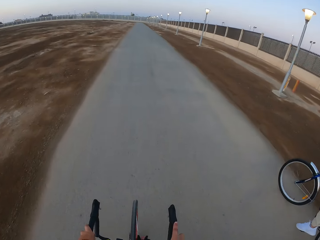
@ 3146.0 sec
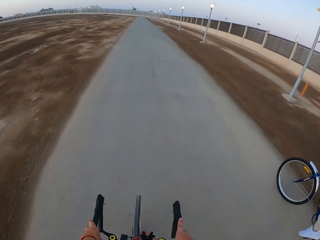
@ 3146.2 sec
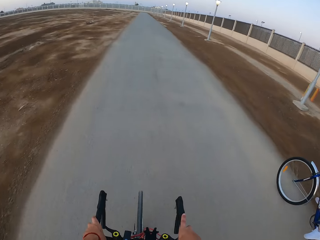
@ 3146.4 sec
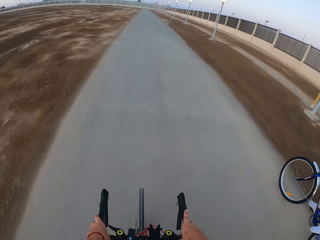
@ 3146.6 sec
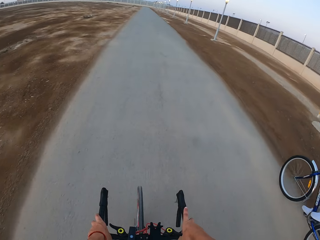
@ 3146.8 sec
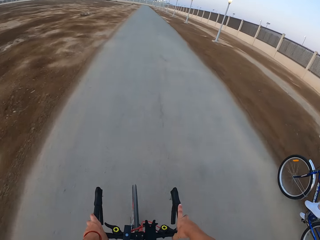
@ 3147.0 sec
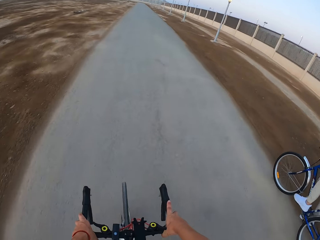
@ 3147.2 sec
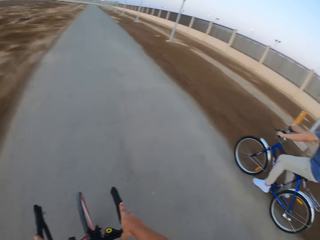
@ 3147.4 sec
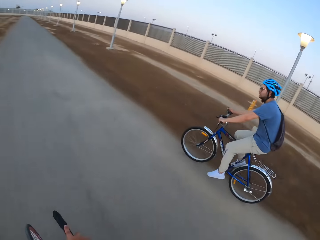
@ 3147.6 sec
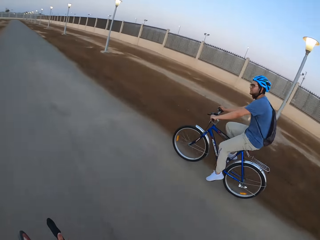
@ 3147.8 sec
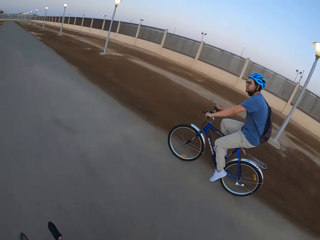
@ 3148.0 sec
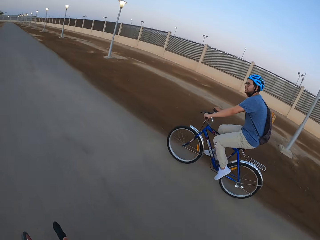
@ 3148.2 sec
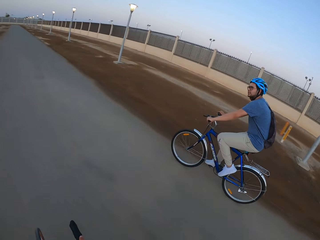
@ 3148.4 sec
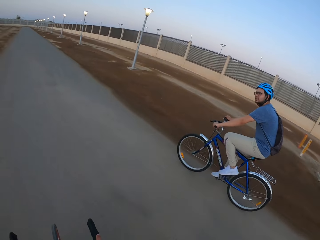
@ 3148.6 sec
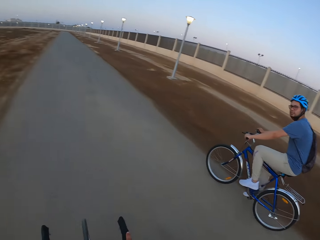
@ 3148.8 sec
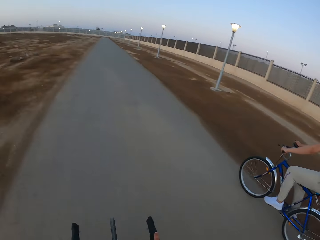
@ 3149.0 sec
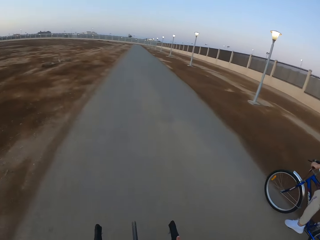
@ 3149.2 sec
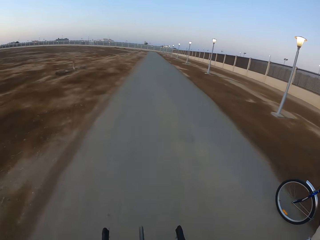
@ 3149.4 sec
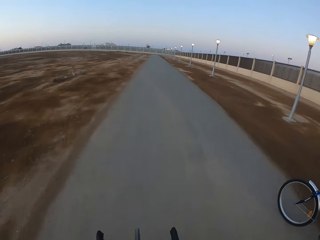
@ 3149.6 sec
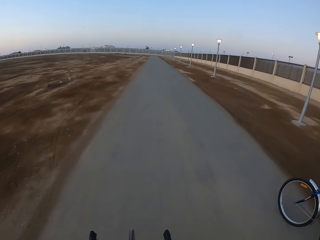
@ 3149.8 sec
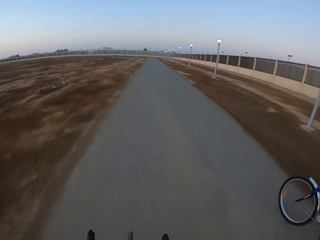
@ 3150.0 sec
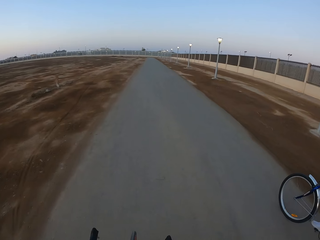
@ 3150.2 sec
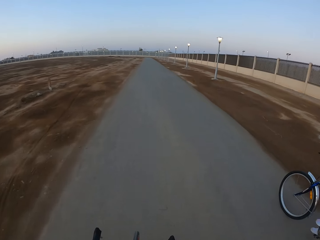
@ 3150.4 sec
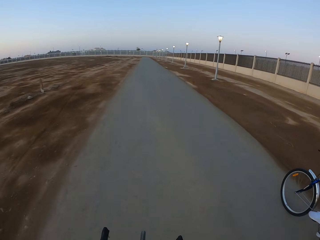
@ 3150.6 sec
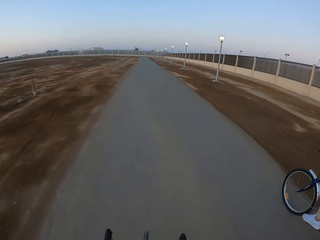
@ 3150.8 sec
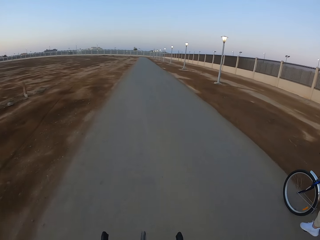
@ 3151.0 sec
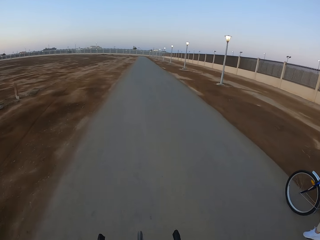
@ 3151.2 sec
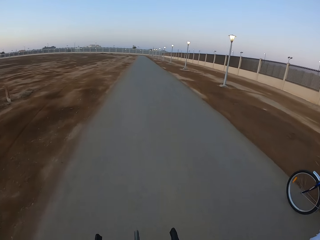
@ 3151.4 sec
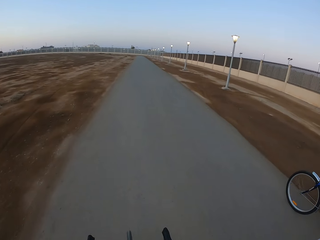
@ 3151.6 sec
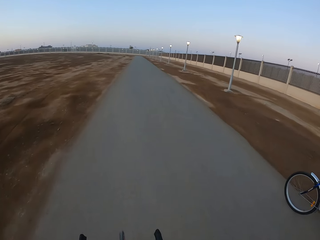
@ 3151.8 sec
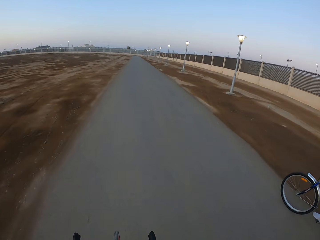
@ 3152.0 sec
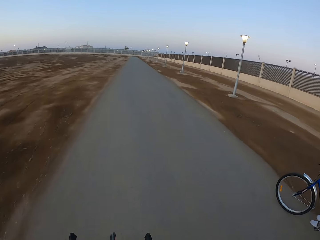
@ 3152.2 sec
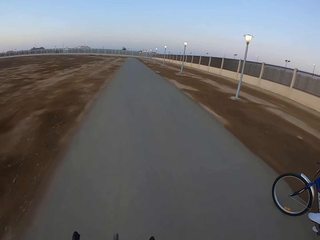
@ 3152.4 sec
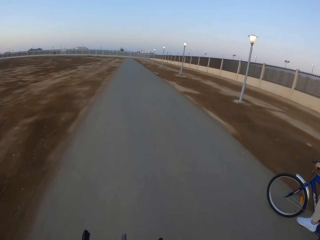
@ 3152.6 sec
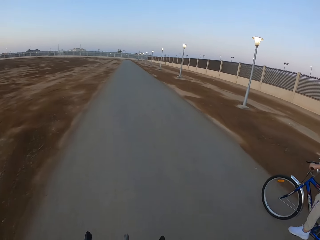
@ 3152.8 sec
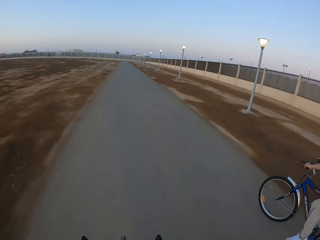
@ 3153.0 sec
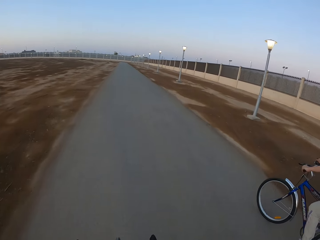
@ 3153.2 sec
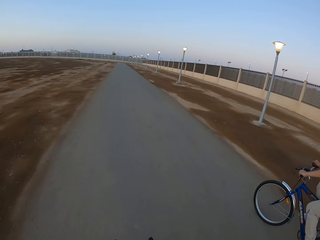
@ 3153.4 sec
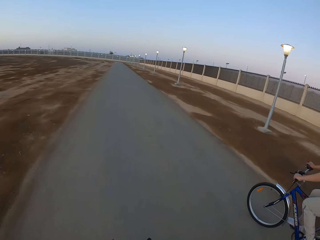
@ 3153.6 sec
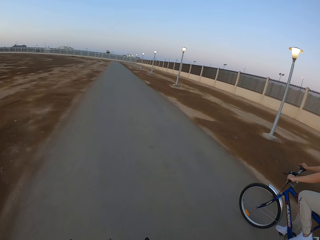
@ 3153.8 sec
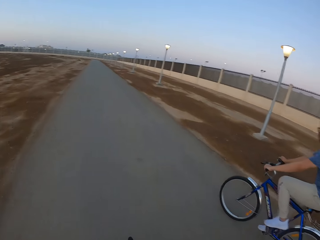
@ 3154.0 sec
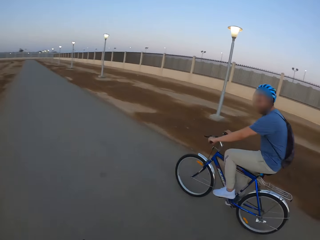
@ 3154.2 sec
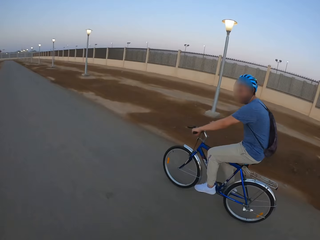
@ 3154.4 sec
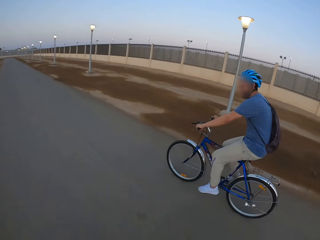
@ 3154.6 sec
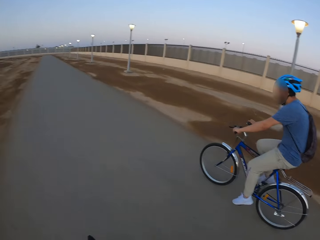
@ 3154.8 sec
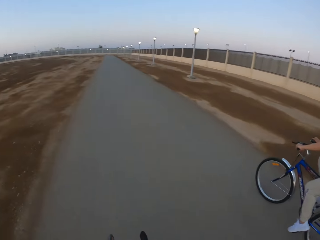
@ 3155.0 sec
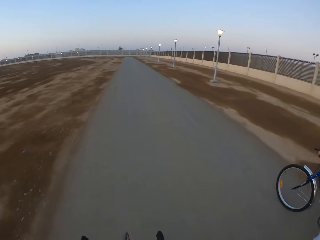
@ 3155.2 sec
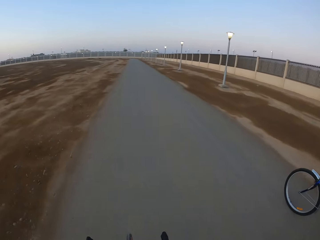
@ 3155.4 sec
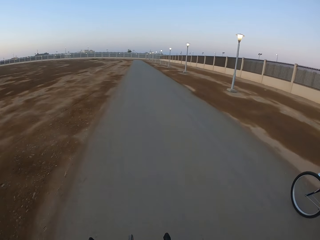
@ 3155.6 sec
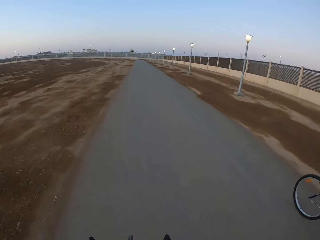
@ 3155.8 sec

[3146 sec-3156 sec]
The camera wearer rides the bicycle. A man rides the bicycle.

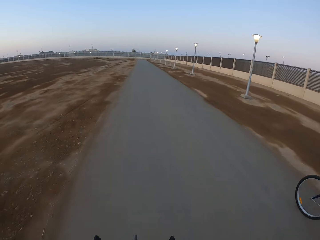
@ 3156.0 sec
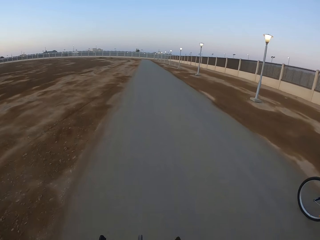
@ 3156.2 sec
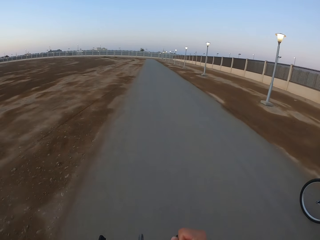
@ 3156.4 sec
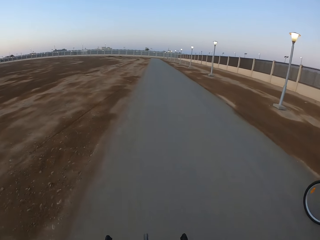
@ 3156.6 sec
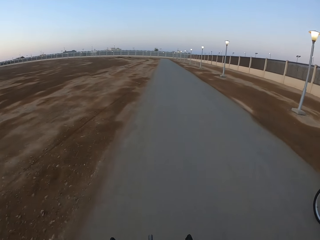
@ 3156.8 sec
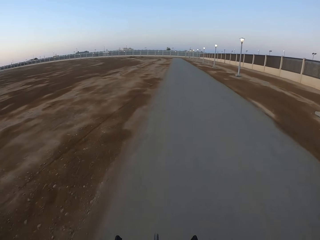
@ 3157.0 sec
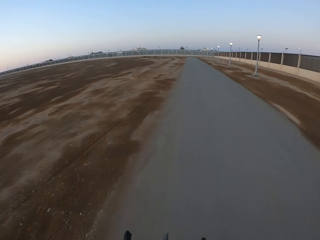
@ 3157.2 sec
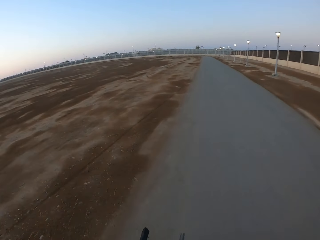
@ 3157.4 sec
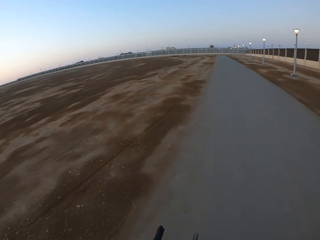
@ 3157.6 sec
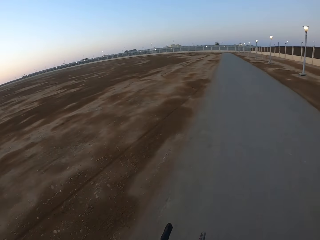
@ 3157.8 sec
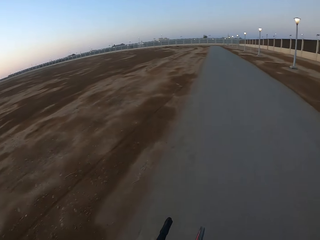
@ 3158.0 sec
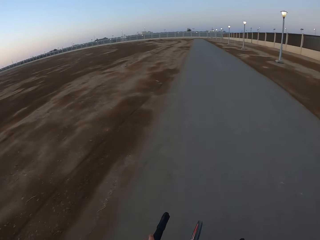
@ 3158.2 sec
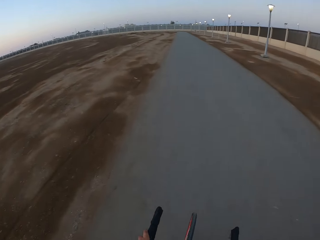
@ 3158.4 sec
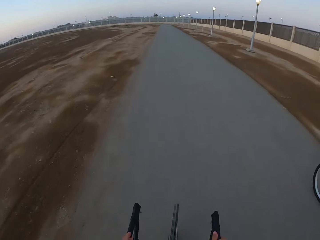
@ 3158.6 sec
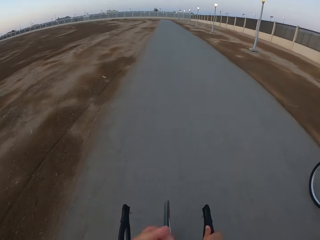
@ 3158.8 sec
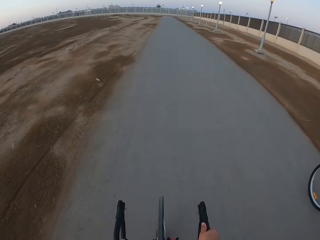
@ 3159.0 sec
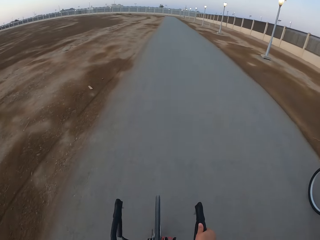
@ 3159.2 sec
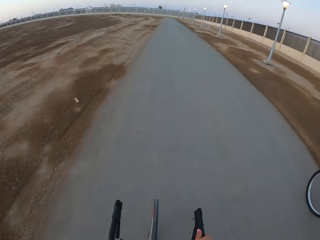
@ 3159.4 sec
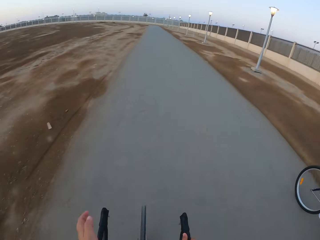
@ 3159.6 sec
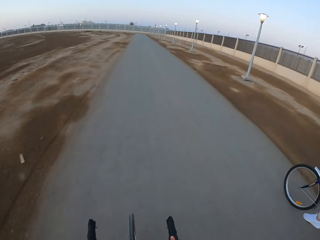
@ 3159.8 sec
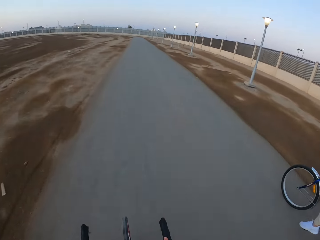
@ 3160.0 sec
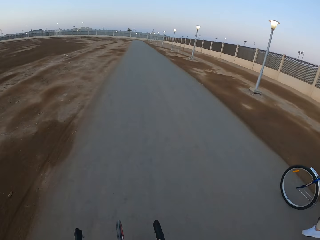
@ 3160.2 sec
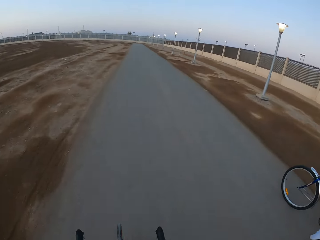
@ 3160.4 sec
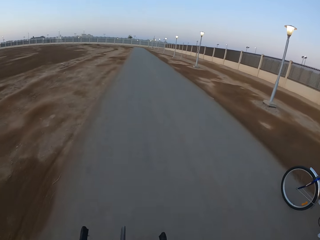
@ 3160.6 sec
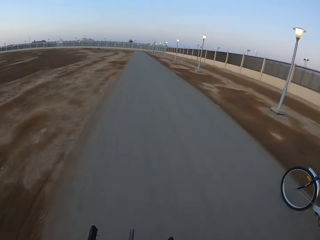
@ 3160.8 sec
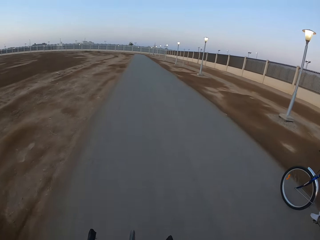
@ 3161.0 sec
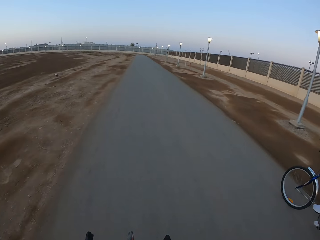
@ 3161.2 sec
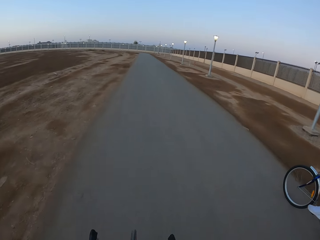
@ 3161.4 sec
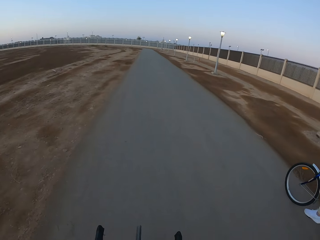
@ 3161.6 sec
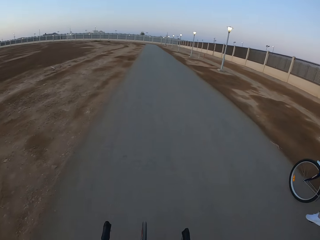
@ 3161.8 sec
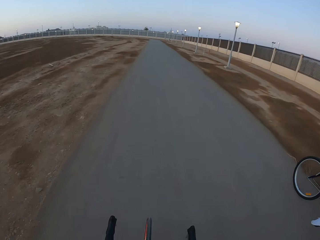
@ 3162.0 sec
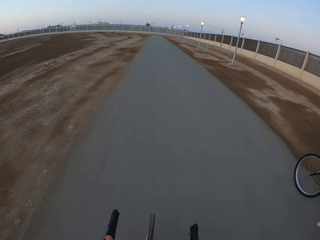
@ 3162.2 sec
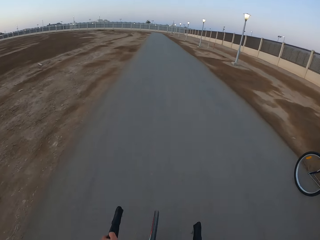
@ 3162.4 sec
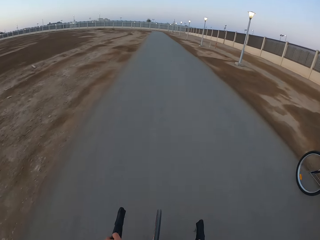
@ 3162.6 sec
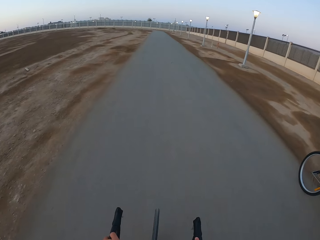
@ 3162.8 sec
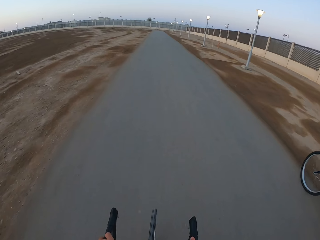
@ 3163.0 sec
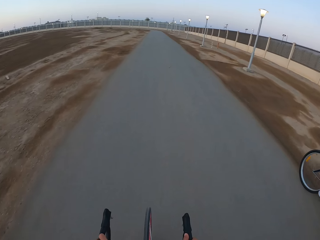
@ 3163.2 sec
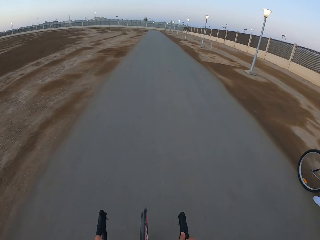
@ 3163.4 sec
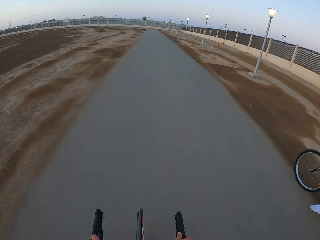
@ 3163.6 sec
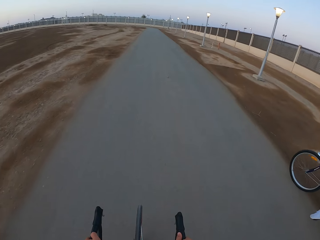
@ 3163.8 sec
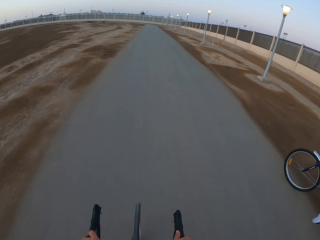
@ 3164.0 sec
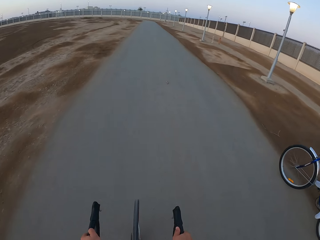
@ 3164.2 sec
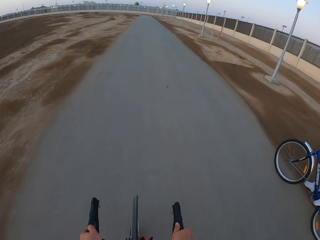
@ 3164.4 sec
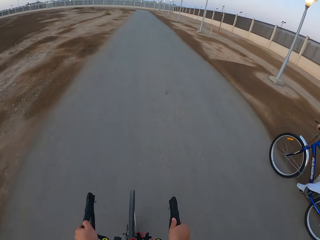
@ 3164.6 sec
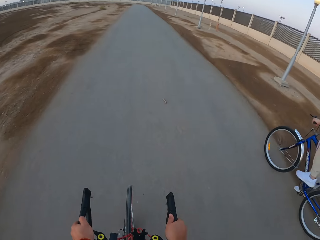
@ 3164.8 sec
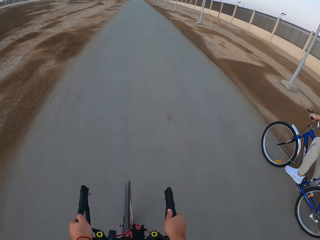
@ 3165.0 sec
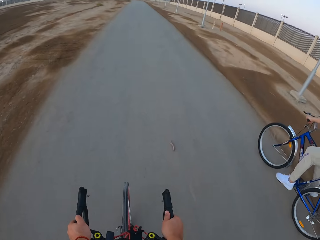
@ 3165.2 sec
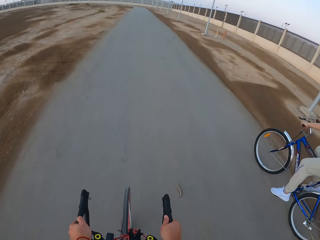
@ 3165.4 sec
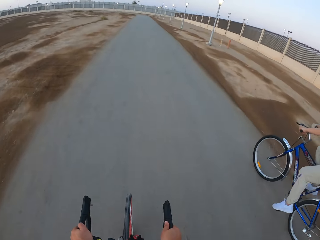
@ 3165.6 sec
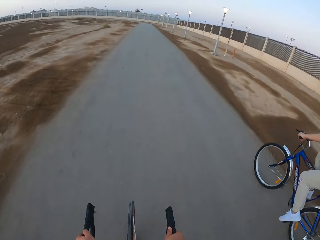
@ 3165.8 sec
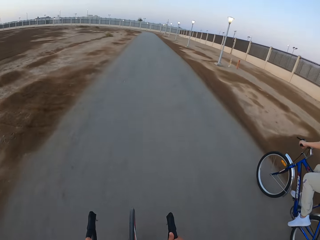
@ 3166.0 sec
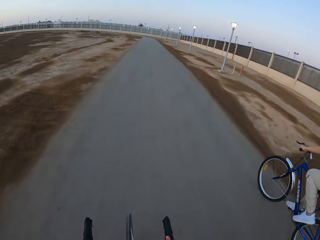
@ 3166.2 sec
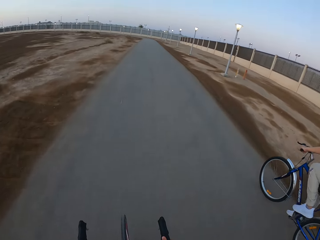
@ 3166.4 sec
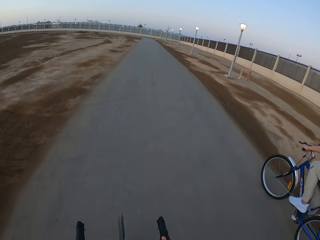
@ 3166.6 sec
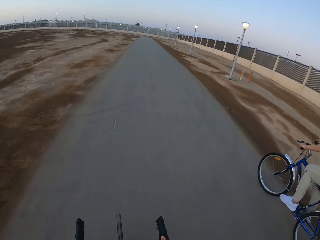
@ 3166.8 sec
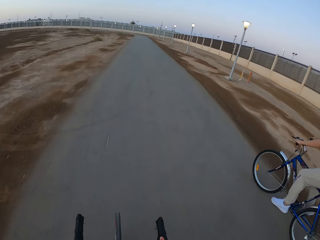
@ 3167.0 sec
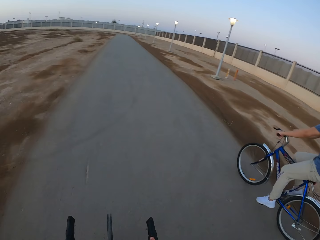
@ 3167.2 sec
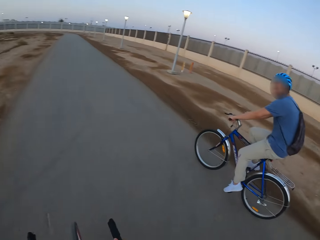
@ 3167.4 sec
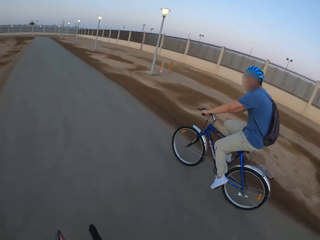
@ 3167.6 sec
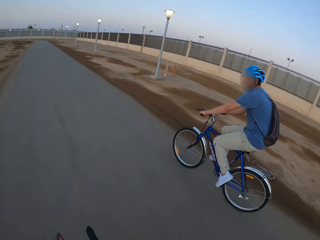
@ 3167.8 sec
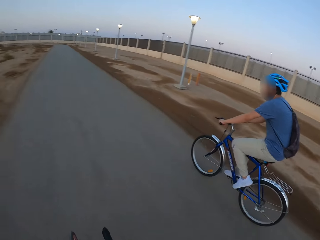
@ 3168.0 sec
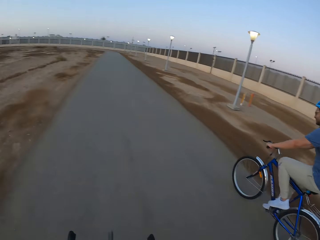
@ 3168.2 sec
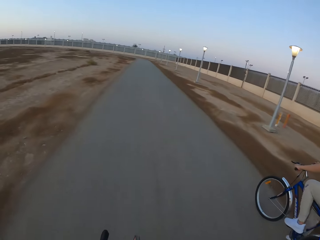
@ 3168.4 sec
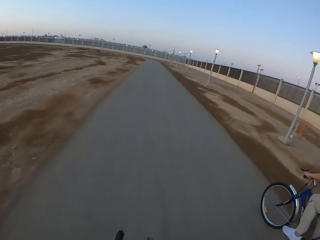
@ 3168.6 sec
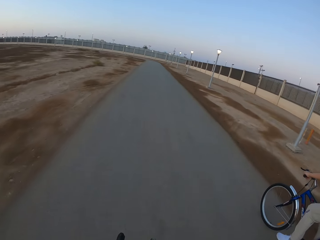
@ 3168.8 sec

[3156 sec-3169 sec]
The camera wearer rides the bicycle. A man rides the bicycle.
